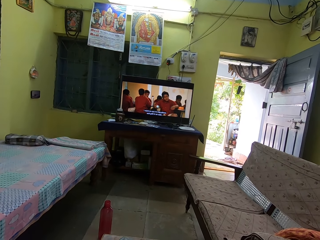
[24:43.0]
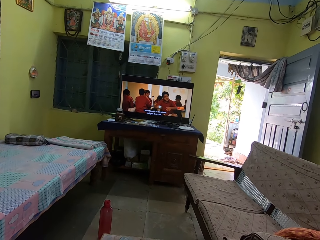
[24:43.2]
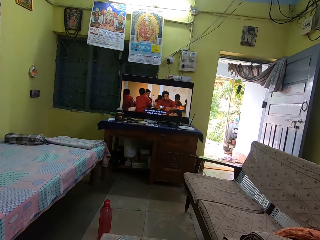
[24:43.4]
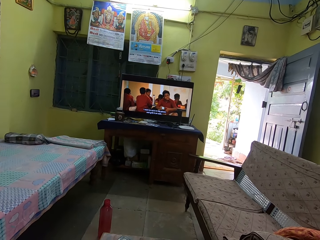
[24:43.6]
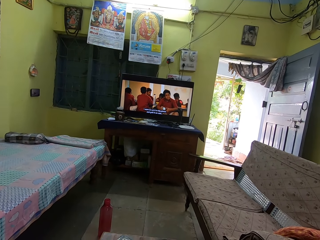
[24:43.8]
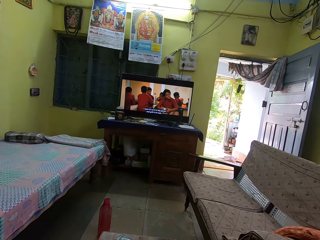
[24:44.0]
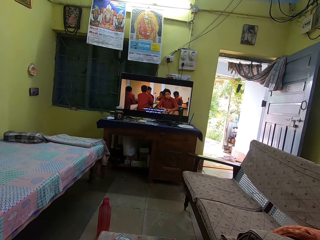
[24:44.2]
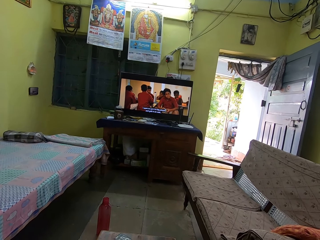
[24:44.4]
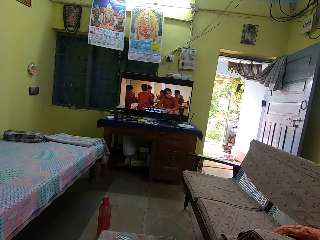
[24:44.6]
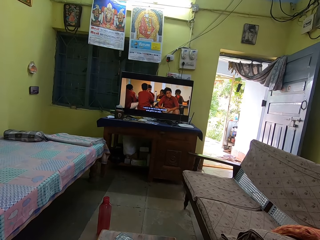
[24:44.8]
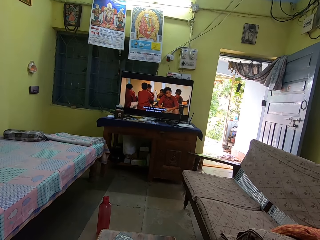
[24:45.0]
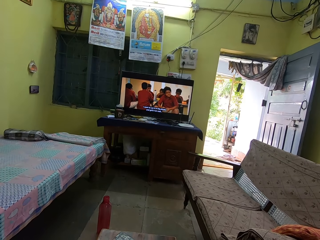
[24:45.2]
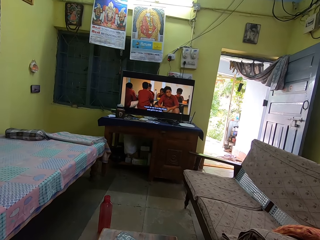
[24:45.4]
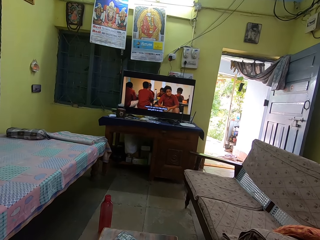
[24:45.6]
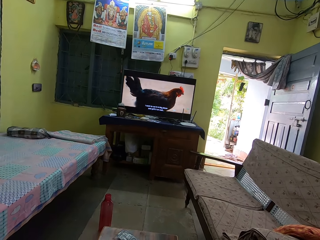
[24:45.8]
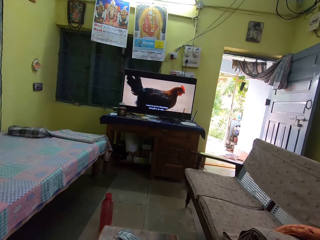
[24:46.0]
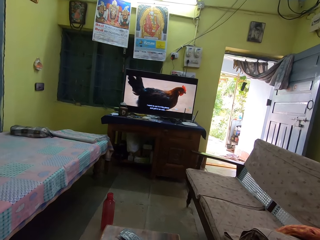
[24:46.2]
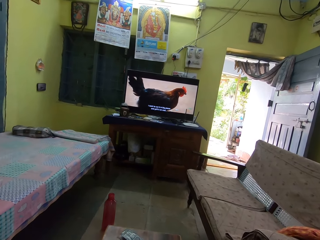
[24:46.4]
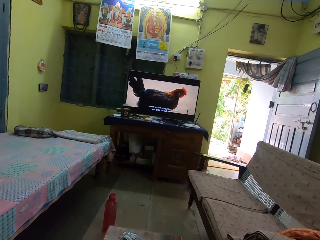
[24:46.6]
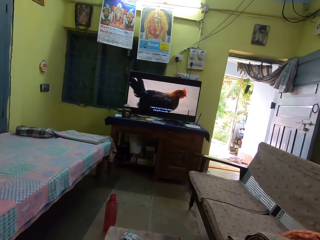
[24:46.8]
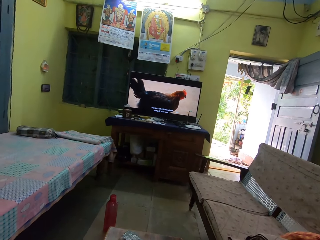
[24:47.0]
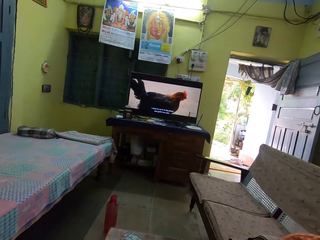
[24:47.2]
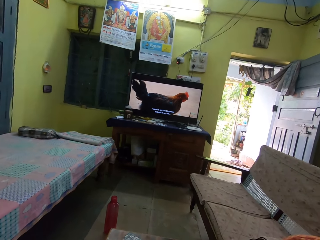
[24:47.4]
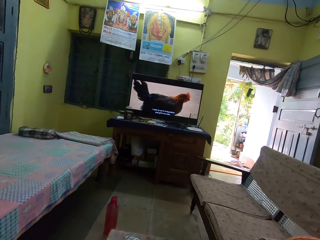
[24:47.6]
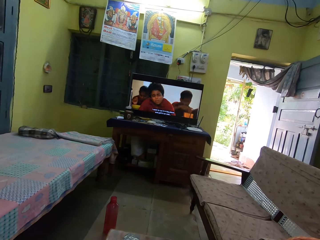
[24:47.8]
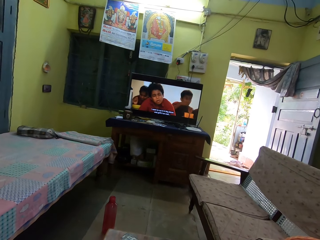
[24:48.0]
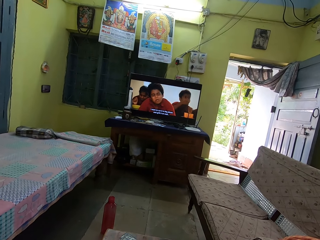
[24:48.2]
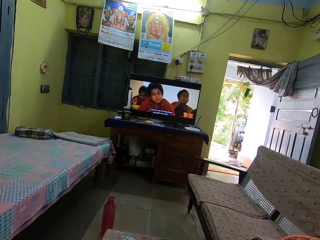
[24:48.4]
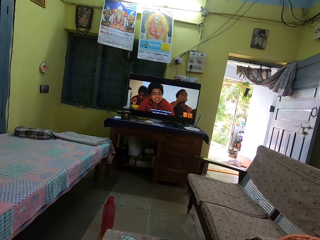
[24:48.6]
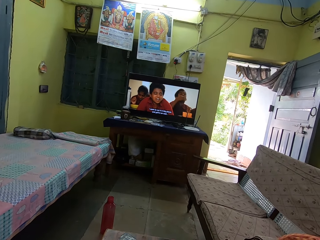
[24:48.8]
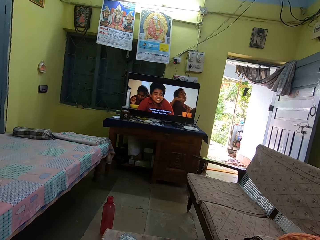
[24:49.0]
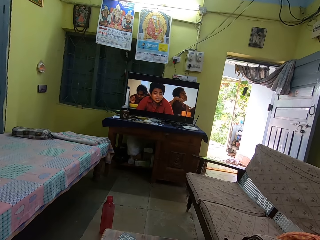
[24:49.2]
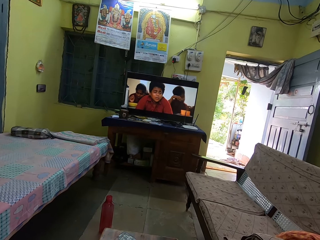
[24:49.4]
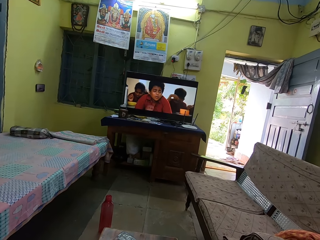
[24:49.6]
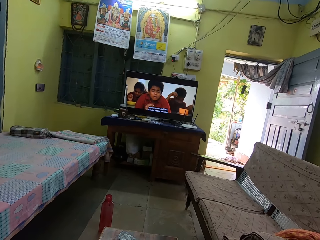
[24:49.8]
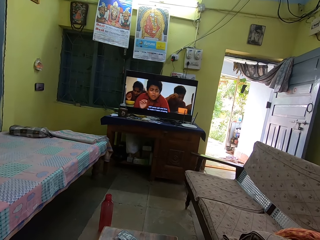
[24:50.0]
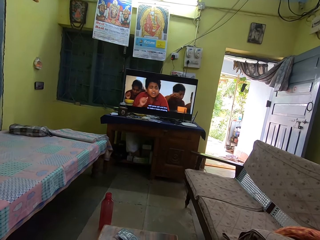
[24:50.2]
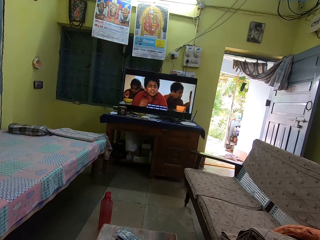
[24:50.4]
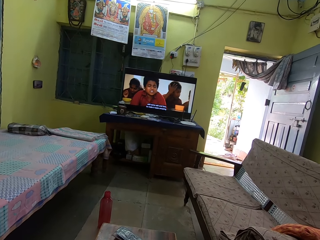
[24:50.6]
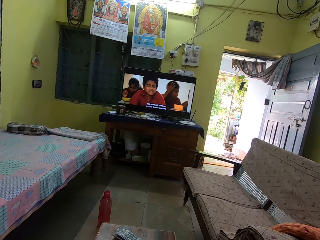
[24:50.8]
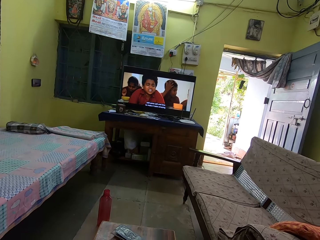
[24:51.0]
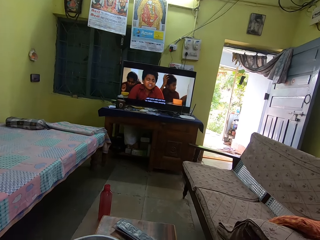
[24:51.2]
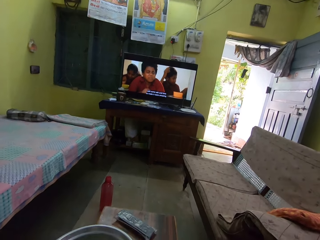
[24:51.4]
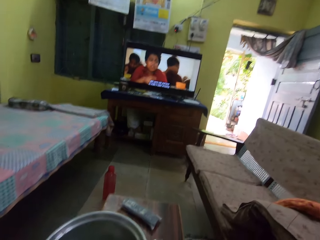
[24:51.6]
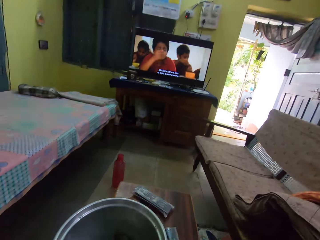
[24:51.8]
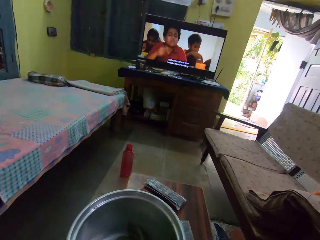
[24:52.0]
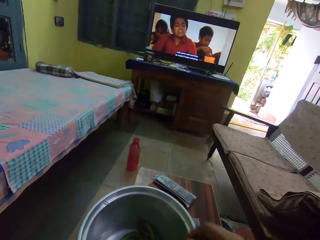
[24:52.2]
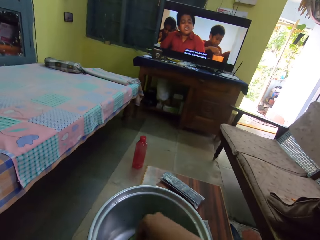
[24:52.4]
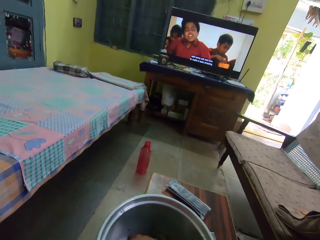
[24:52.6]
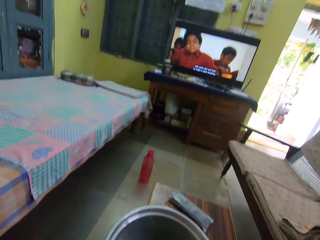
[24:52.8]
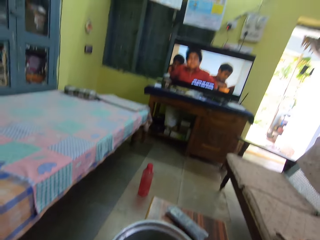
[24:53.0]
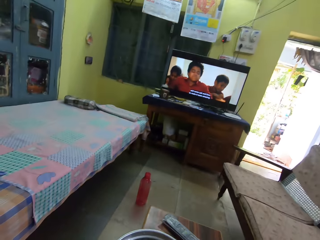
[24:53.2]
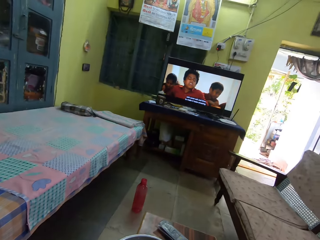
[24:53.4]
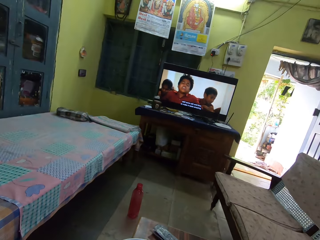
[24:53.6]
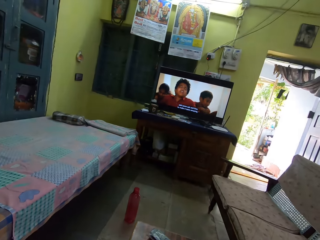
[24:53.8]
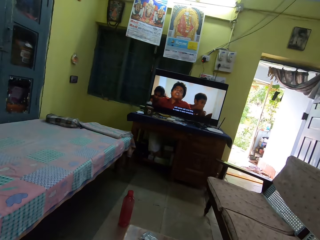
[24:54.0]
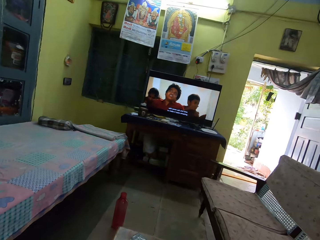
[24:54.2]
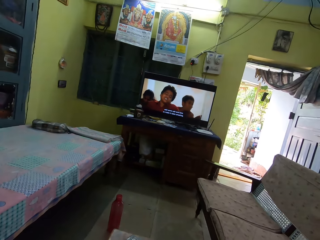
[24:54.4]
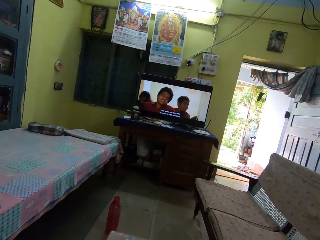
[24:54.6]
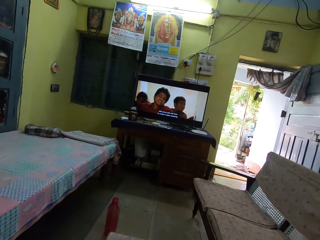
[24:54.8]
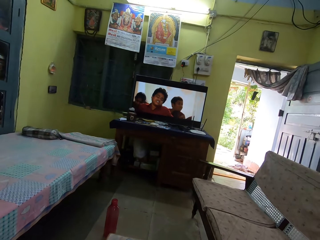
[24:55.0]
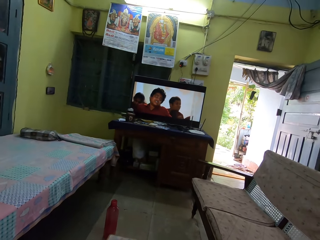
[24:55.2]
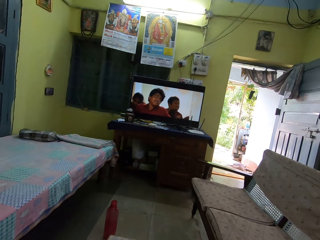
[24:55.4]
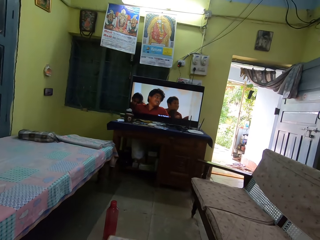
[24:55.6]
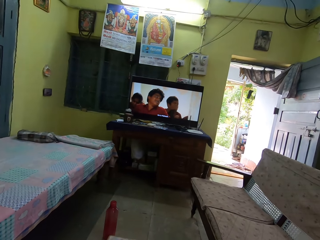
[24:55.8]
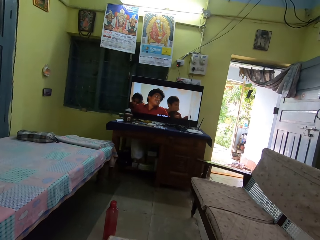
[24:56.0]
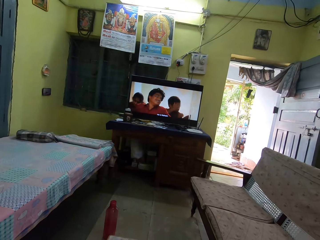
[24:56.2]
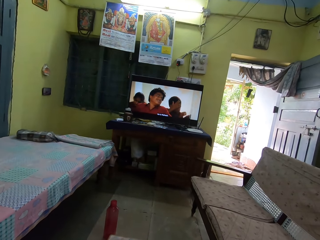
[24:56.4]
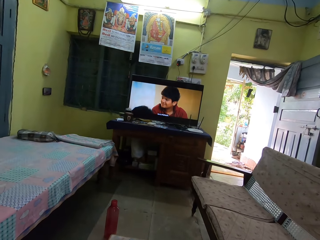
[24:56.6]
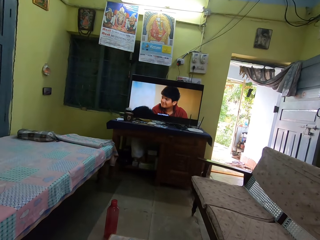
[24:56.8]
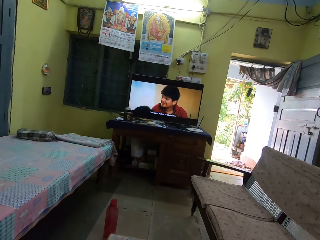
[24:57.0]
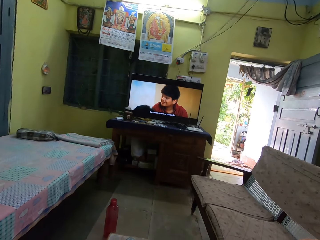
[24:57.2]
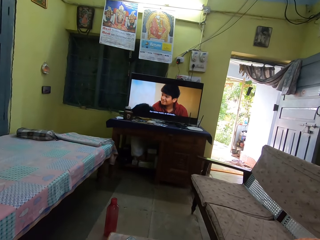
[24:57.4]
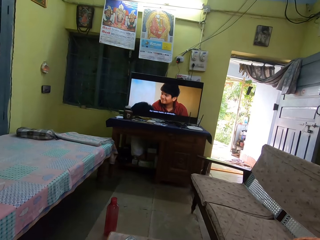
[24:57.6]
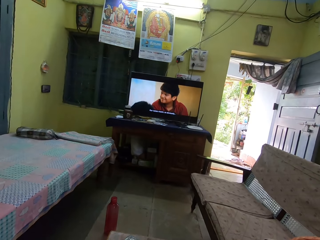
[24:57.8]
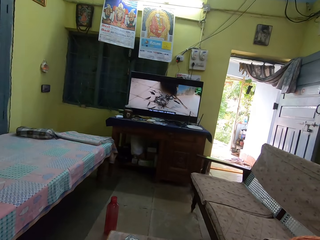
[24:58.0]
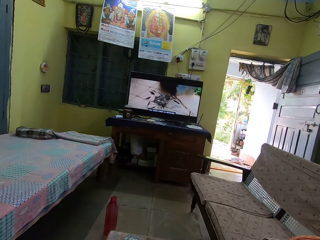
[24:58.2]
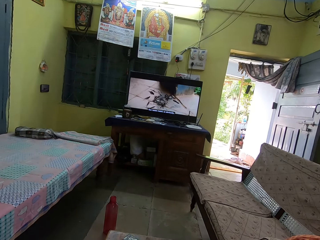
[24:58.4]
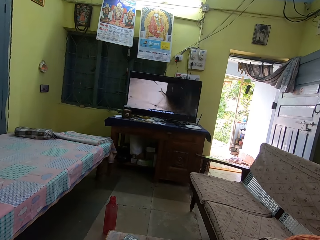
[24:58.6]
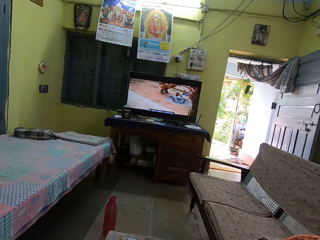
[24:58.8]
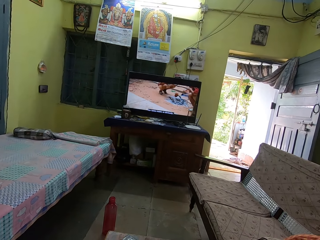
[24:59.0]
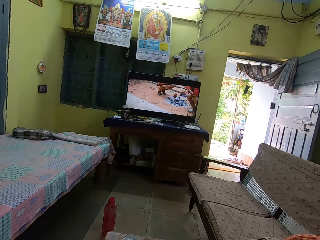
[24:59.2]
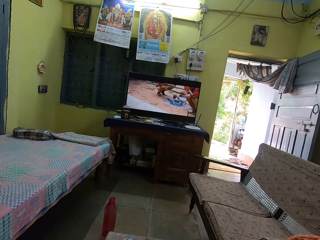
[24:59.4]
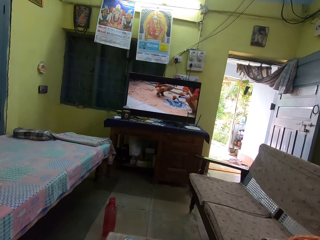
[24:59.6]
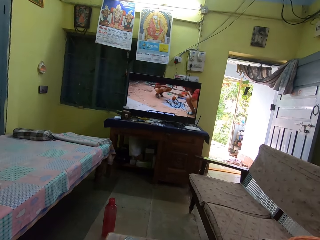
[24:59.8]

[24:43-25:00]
The camera wearer looks at the TV. They pick a pea. They look at the television.

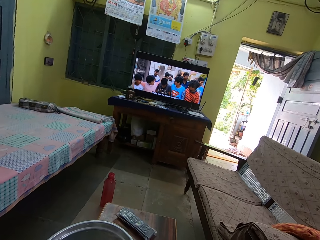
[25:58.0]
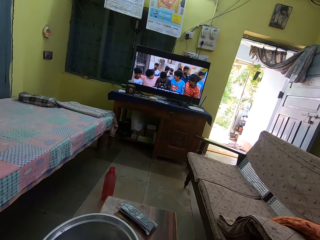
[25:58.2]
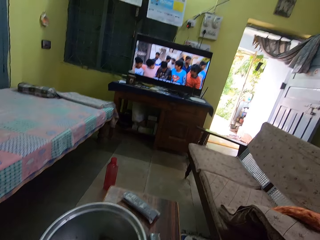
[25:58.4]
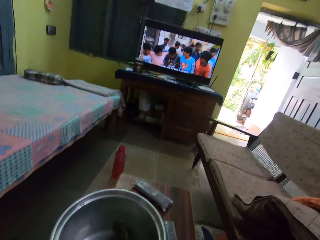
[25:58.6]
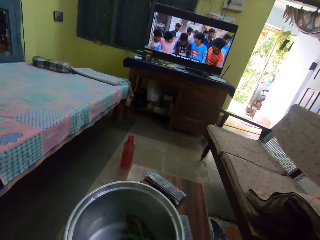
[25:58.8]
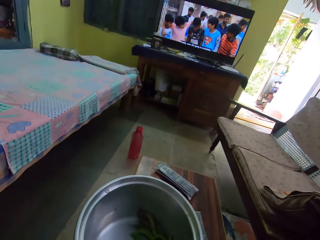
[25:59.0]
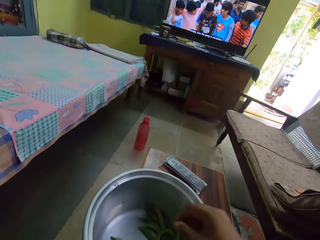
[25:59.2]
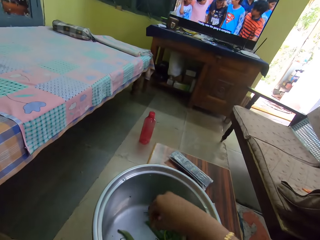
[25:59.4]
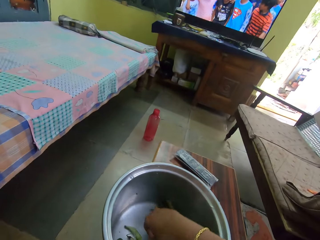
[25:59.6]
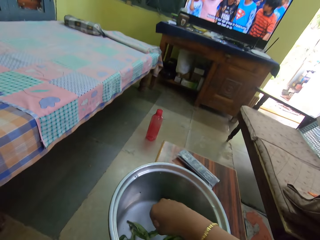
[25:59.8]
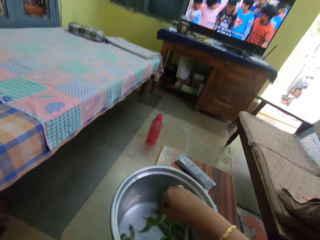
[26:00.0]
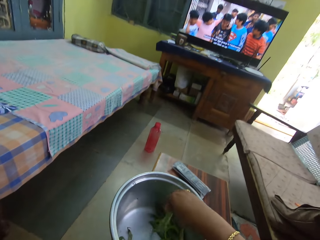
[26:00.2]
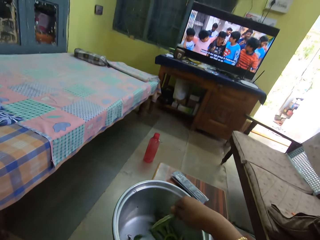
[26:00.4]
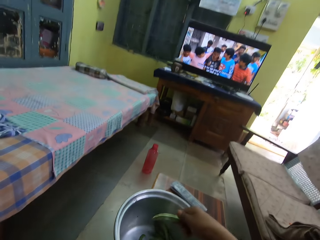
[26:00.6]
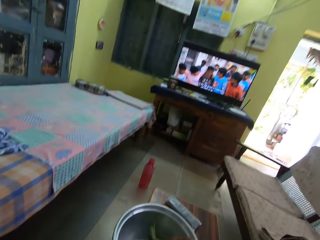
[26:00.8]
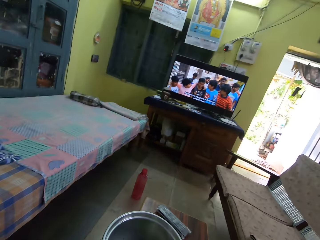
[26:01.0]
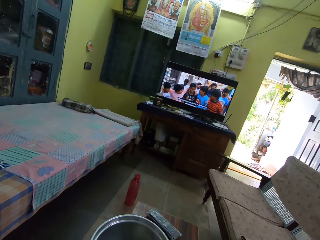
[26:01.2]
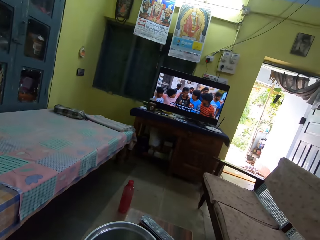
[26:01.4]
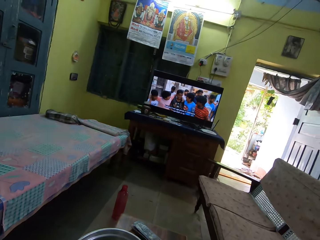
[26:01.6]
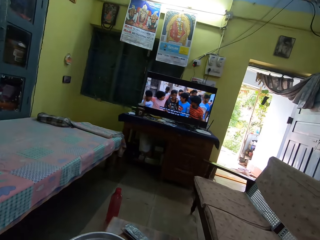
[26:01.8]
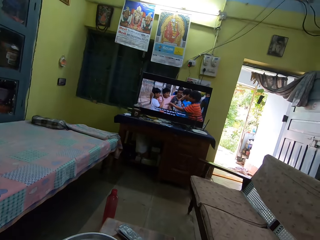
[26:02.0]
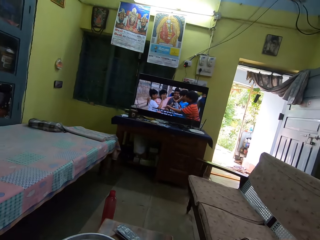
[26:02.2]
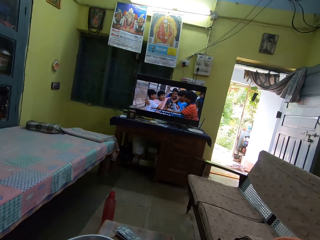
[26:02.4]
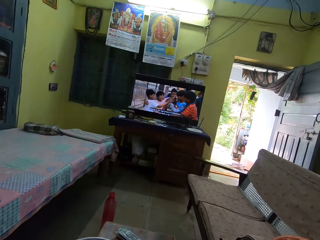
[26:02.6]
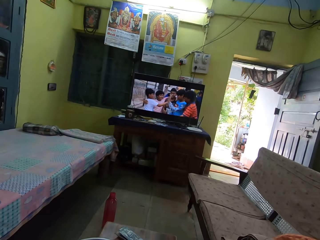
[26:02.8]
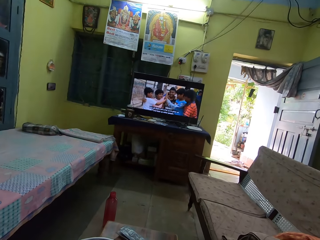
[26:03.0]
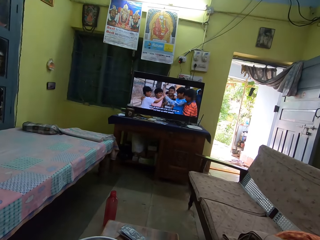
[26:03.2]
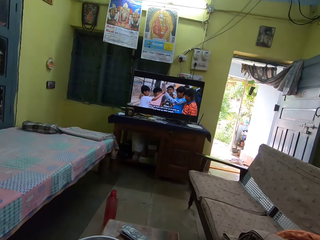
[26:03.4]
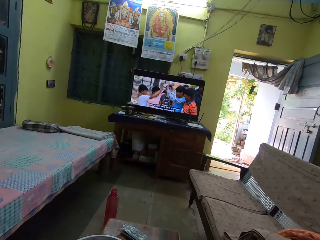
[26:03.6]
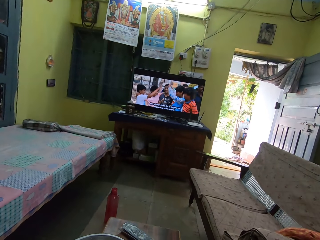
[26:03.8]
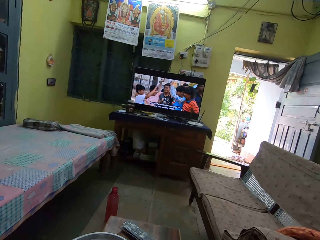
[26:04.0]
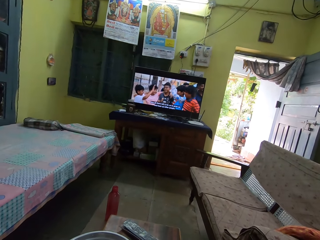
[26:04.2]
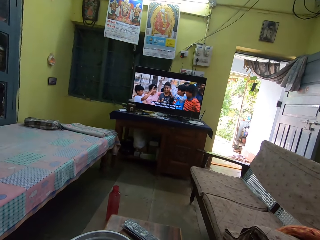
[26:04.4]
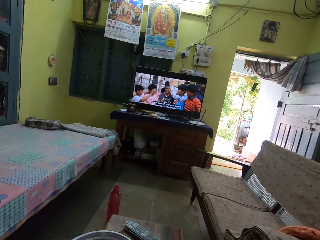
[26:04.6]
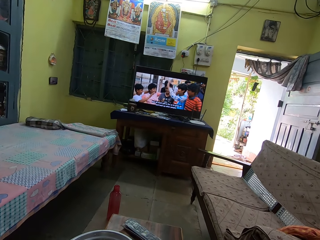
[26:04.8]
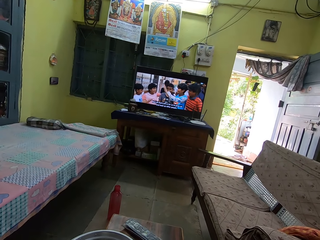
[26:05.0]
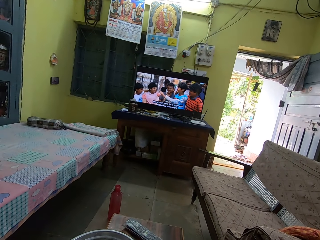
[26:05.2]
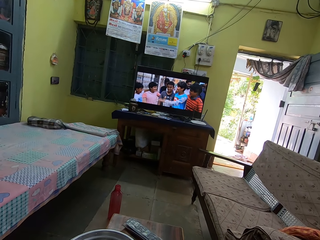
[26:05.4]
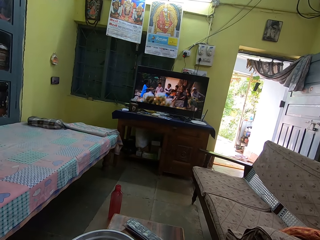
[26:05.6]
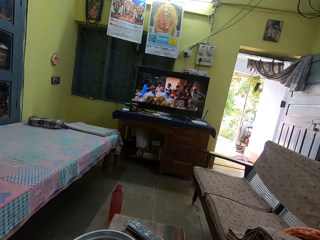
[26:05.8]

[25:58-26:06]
The camera wearer picks a pea. They look at the television.
